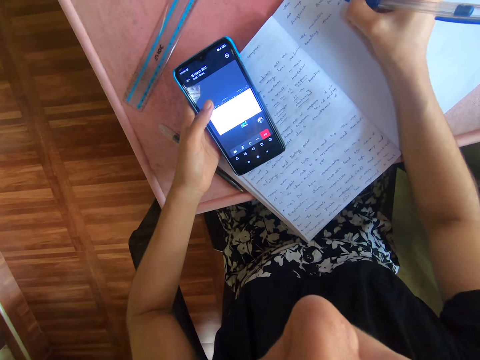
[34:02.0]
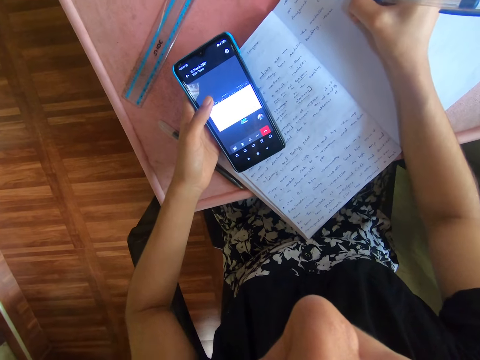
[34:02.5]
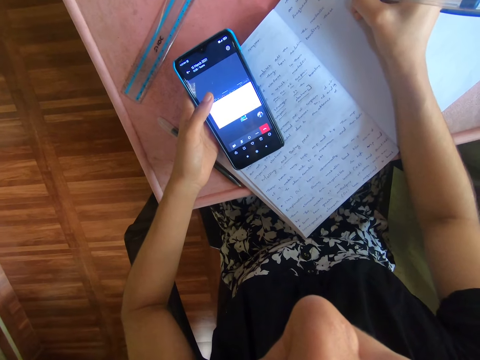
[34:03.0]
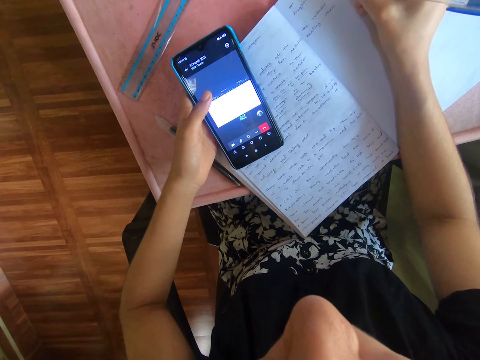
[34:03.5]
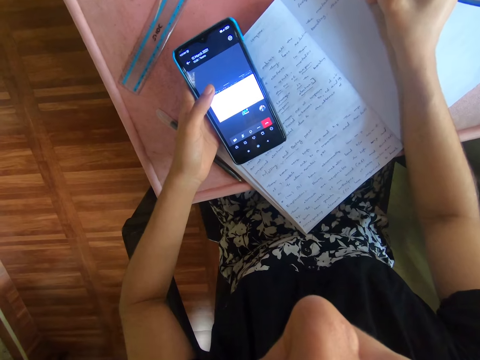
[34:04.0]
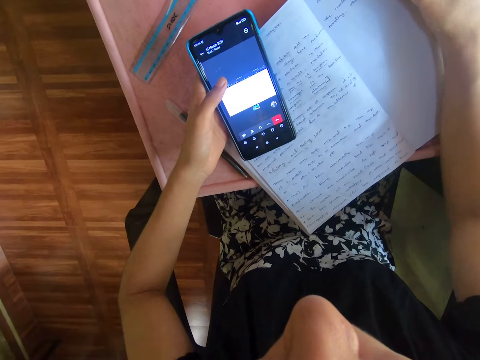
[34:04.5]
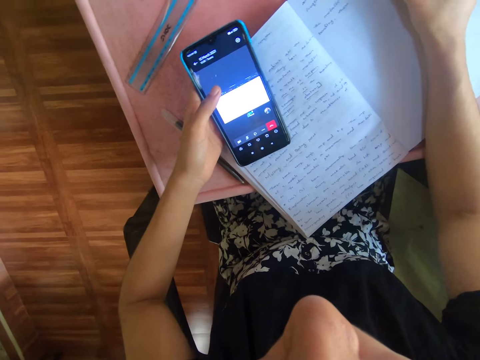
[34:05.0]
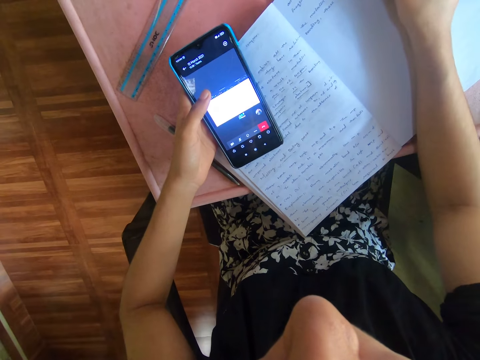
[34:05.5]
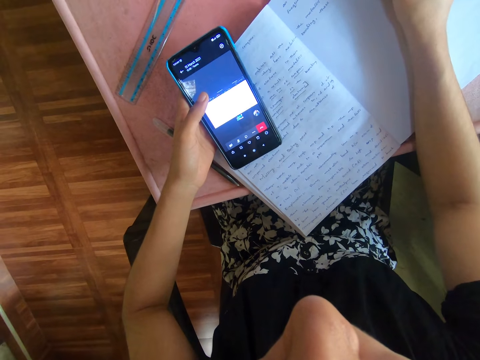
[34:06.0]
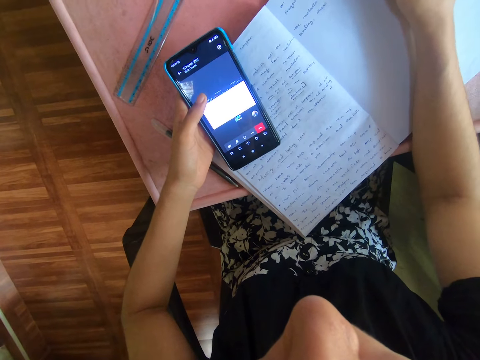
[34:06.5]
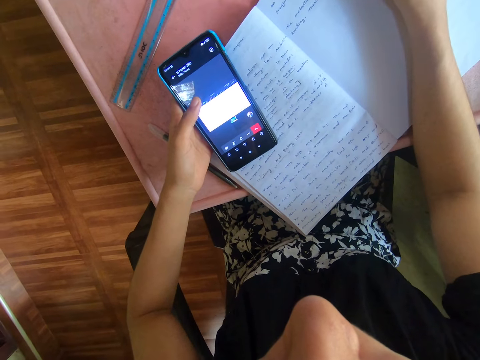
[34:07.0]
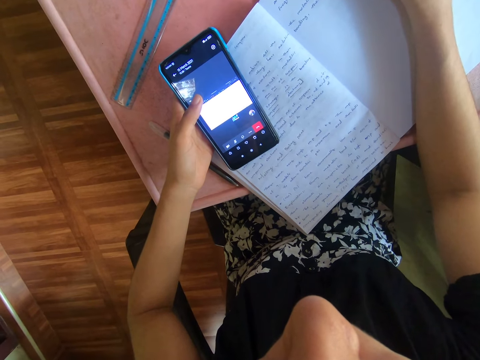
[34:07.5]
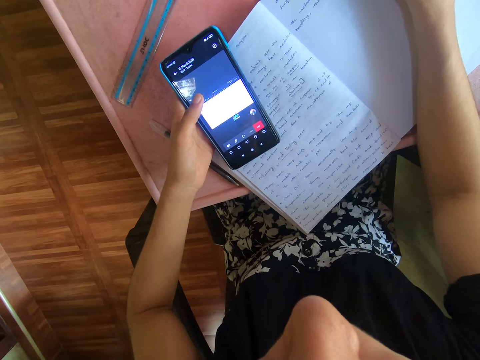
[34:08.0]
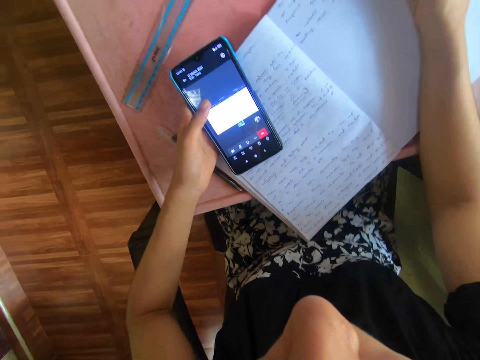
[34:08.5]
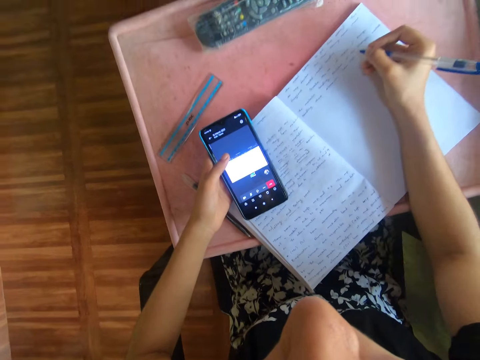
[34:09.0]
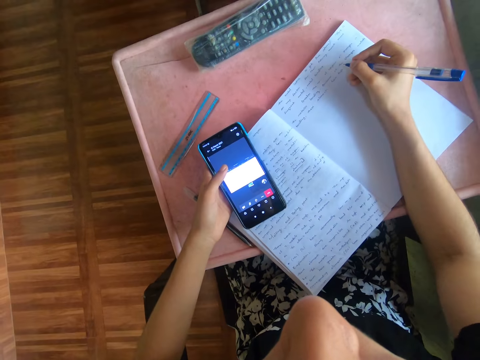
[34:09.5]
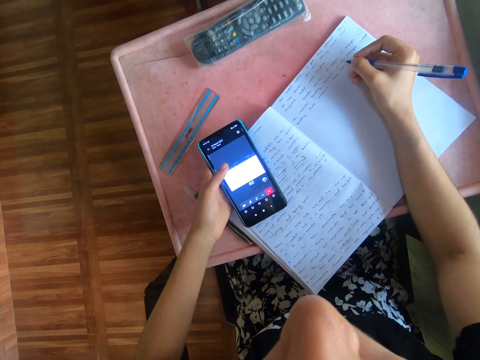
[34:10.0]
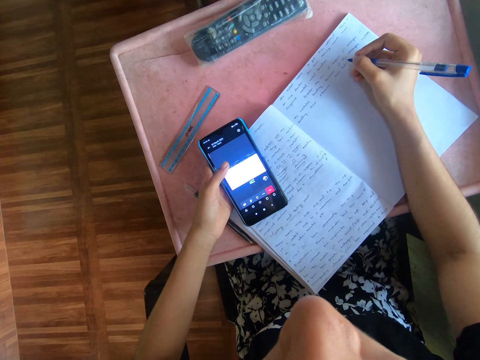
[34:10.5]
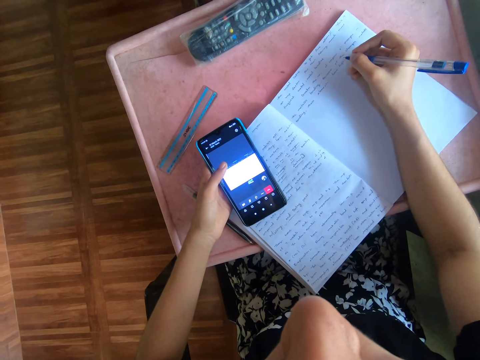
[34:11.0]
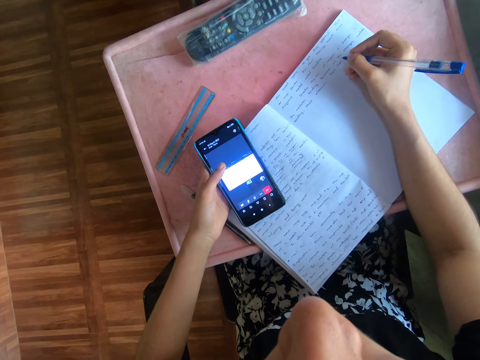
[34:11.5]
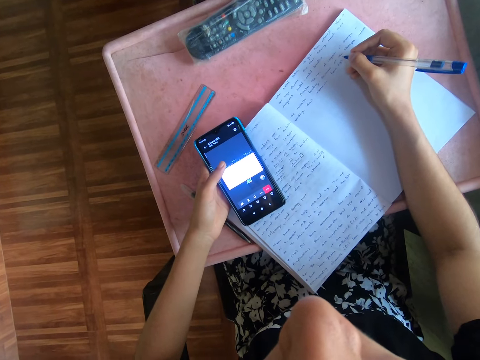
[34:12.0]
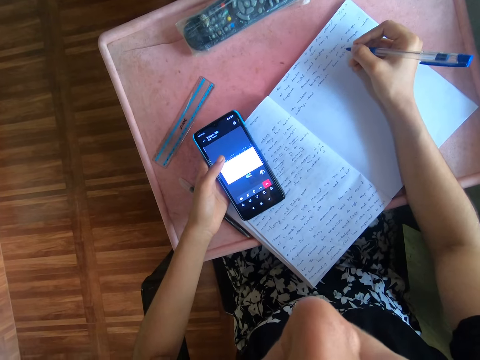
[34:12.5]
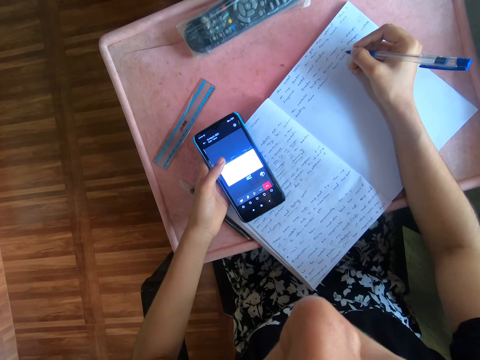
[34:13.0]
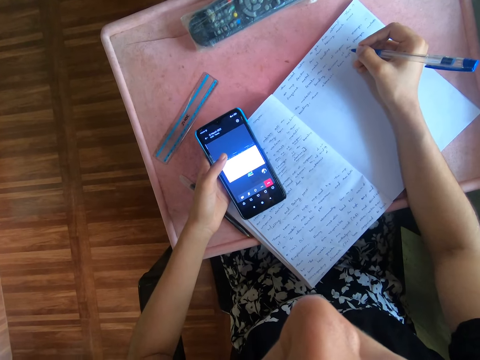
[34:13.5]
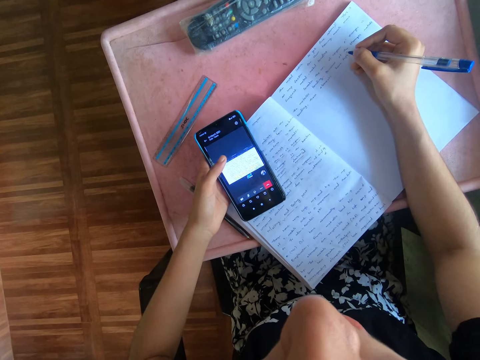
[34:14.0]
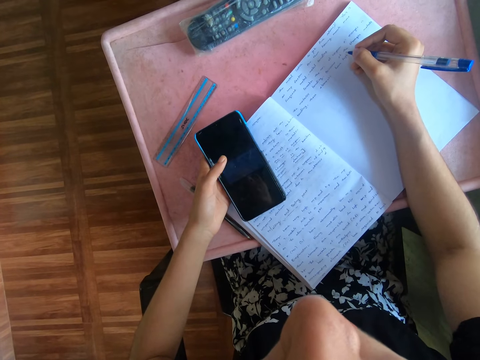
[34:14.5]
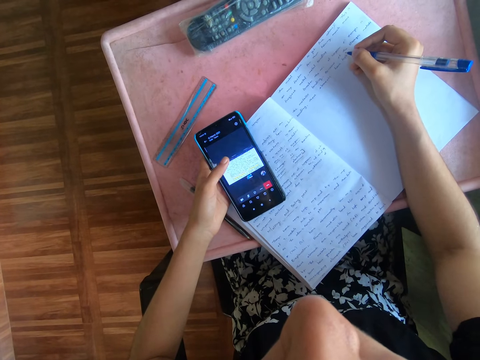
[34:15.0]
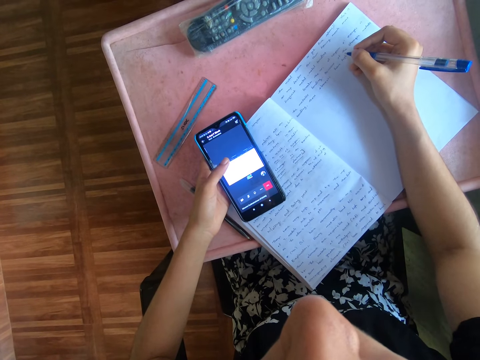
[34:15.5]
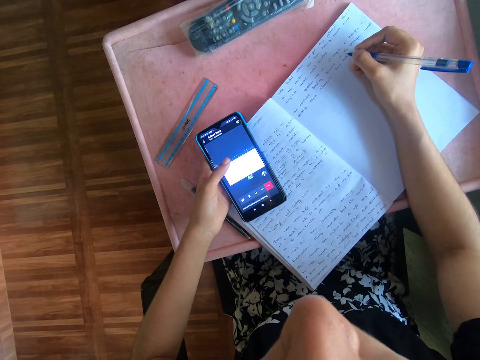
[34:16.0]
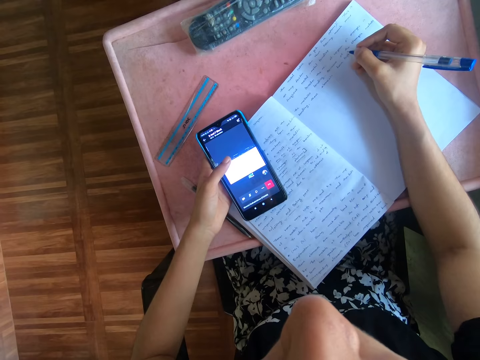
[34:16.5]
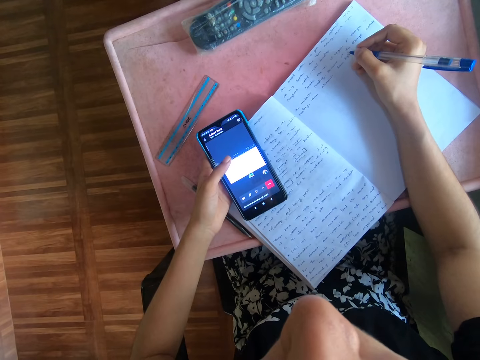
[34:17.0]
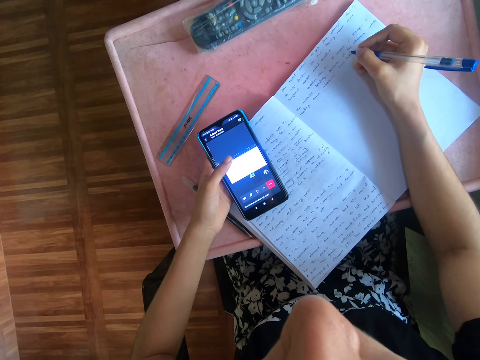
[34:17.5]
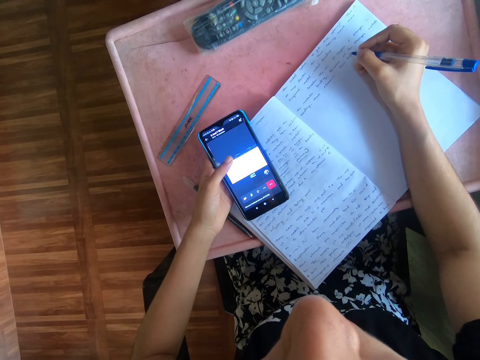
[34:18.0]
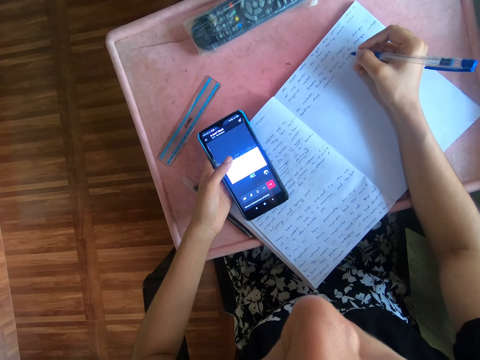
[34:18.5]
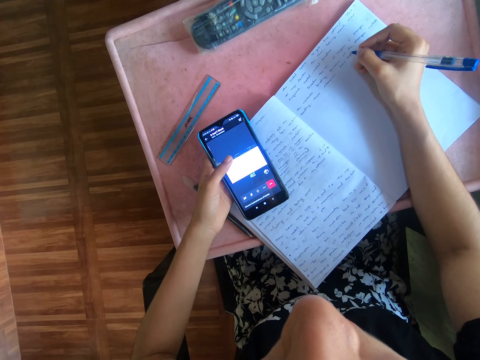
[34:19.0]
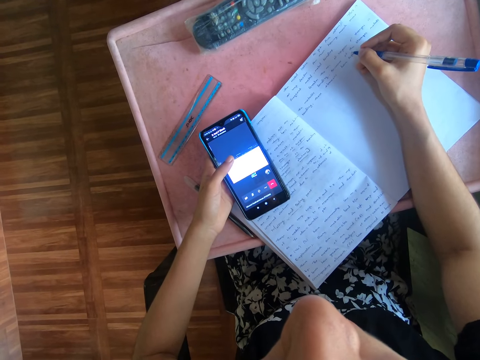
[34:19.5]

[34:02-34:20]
The camera wearer looks at the phone. They tap the phone.

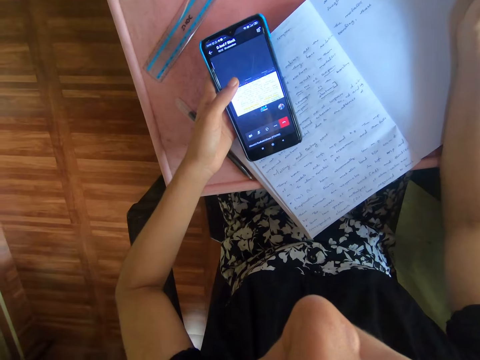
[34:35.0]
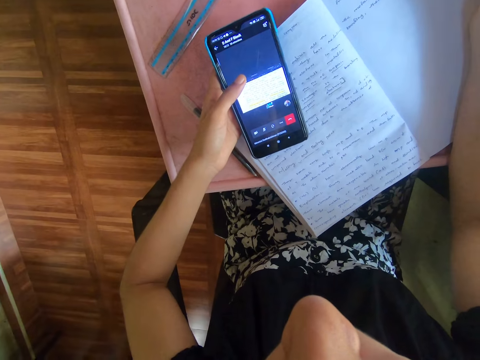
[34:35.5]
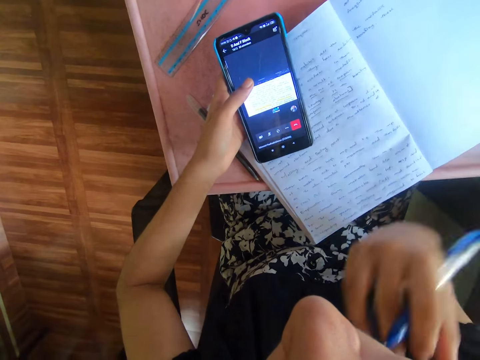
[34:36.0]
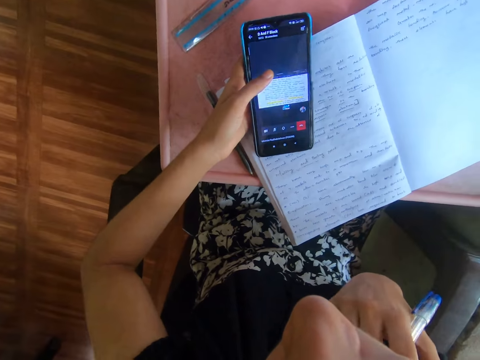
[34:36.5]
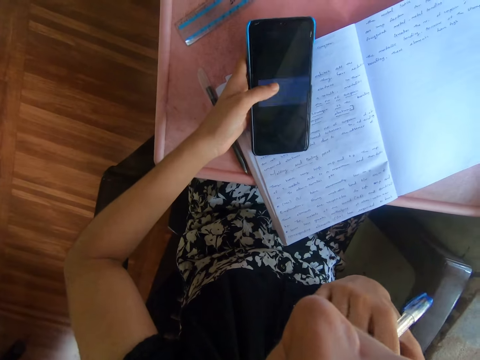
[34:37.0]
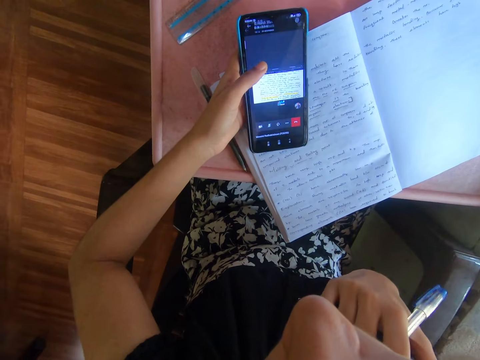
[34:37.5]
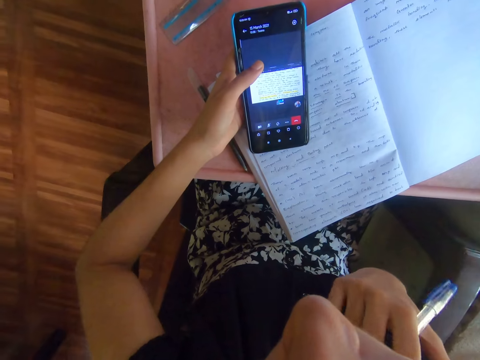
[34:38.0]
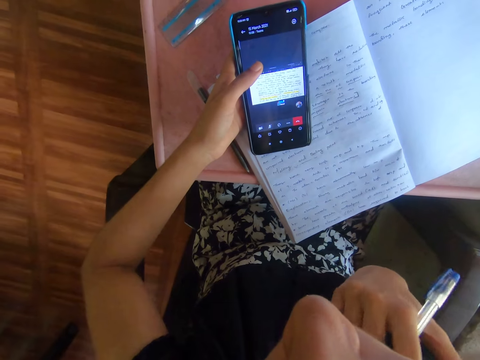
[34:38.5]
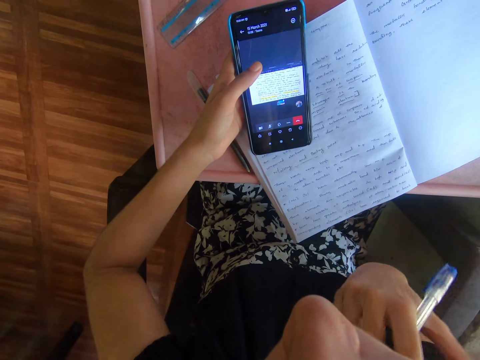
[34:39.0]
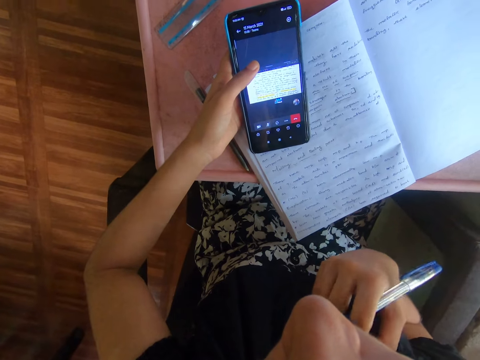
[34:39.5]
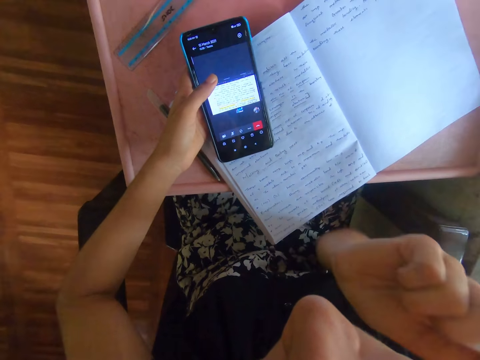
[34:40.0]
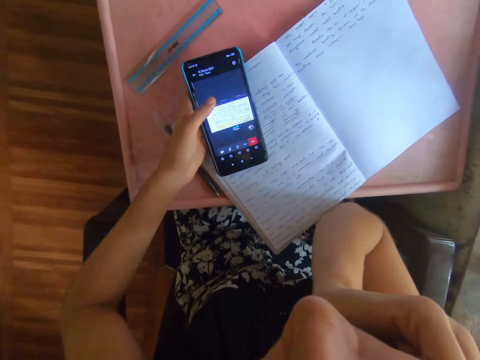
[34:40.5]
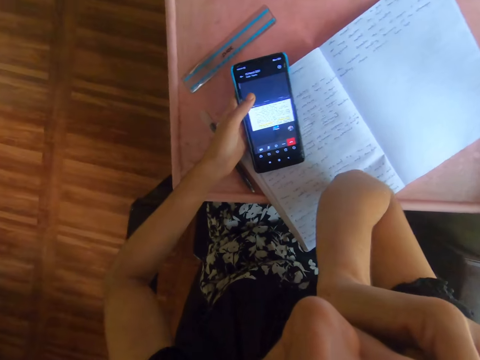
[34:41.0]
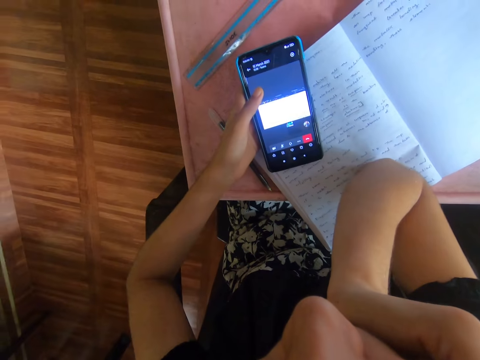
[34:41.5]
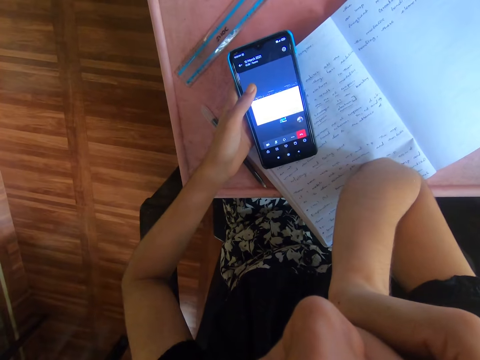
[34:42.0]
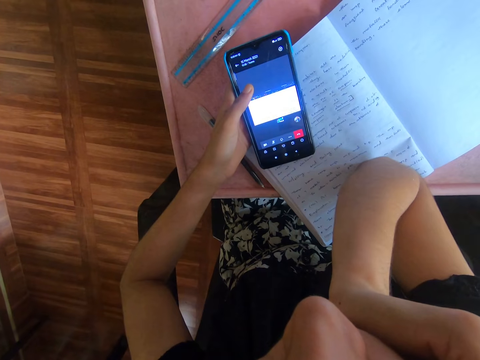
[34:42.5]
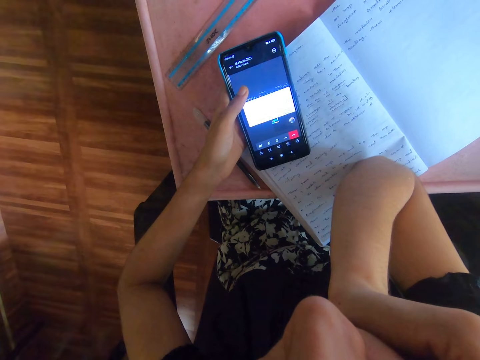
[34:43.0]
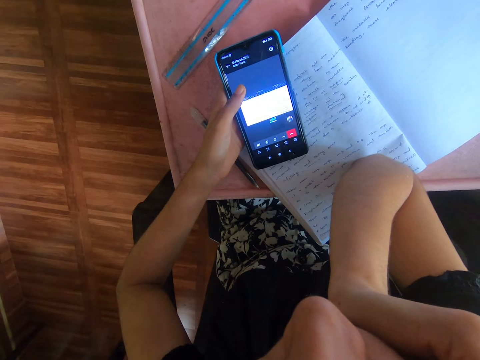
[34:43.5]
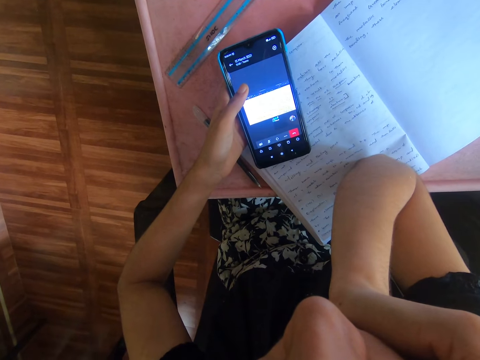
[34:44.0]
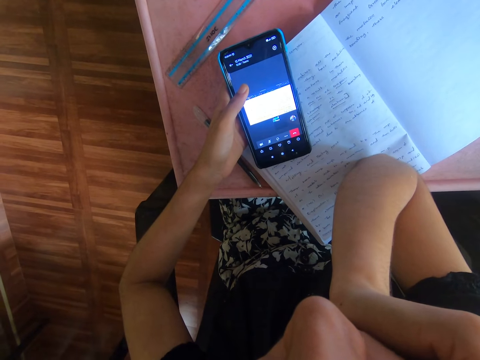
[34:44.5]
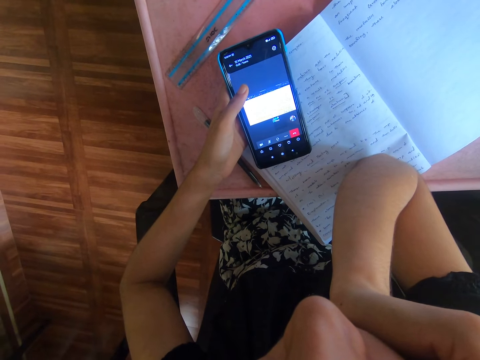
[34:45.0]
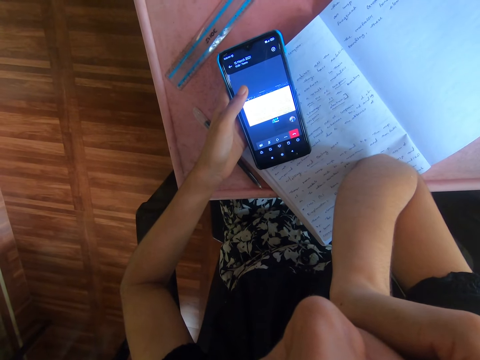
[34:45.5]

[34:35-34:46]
The camera wearer scratches her neck with her right hand. She operates the phone with her left hand. She places her right elbow on the book on the table. She looks at the phone.
